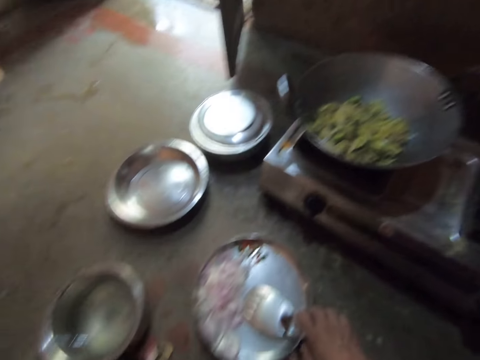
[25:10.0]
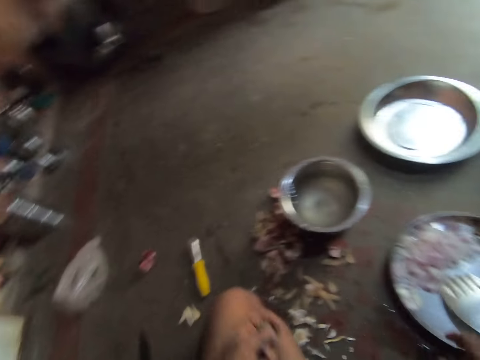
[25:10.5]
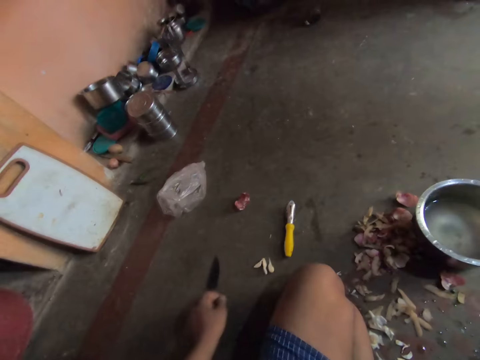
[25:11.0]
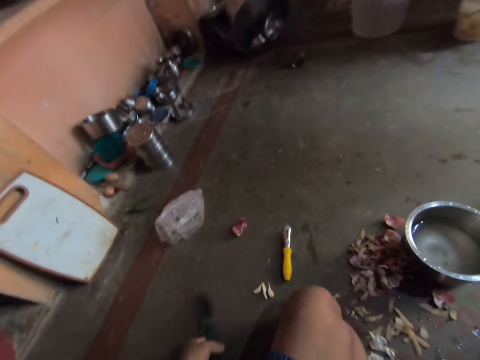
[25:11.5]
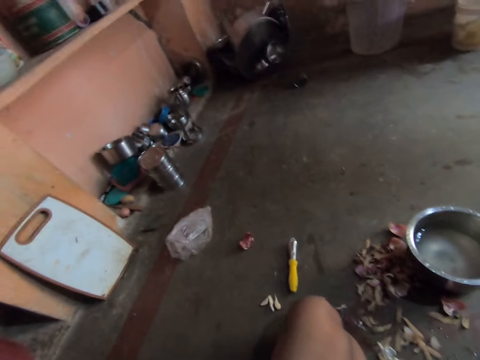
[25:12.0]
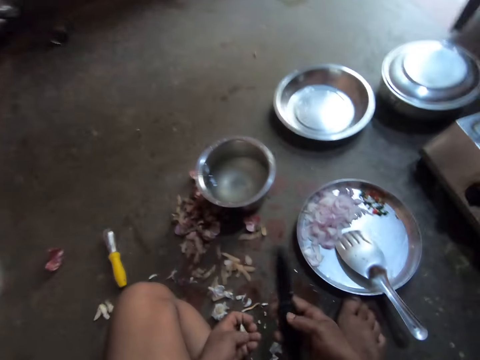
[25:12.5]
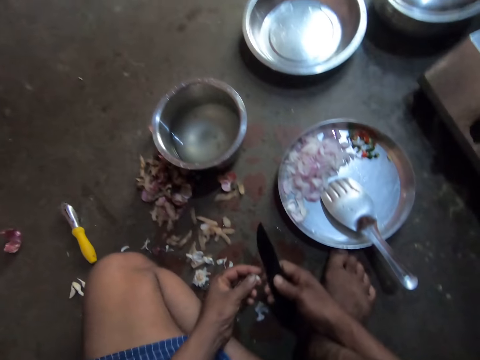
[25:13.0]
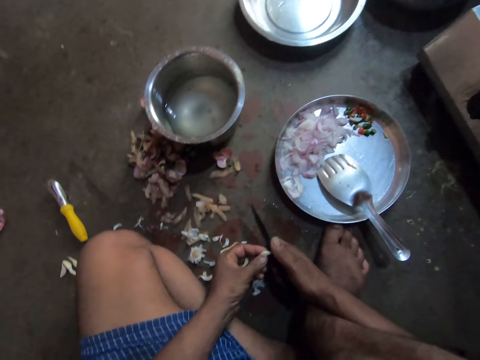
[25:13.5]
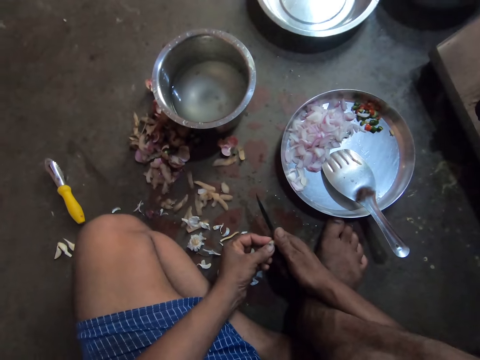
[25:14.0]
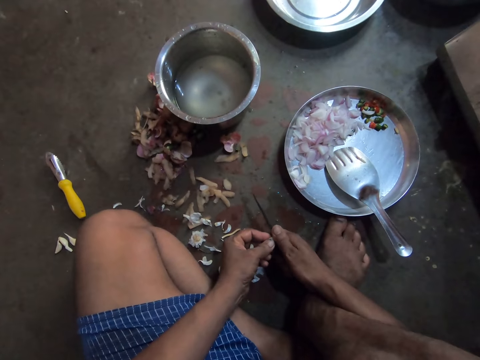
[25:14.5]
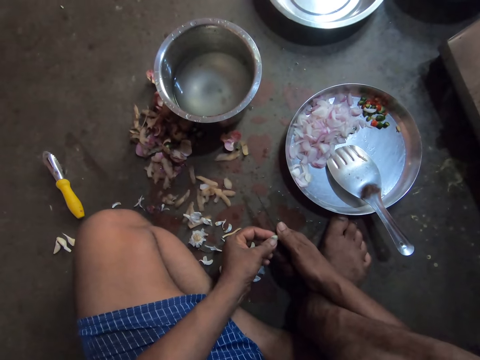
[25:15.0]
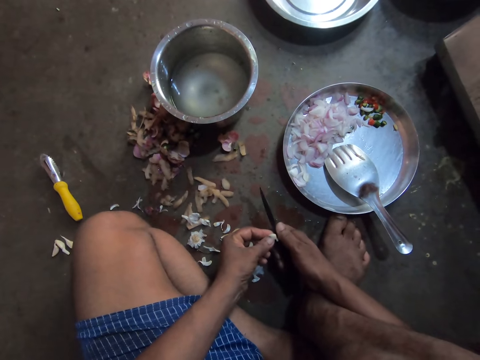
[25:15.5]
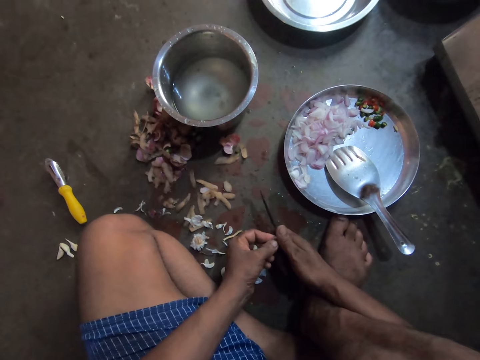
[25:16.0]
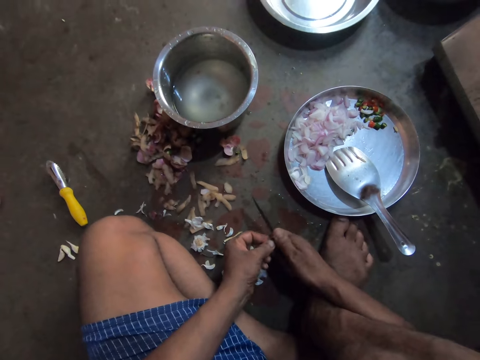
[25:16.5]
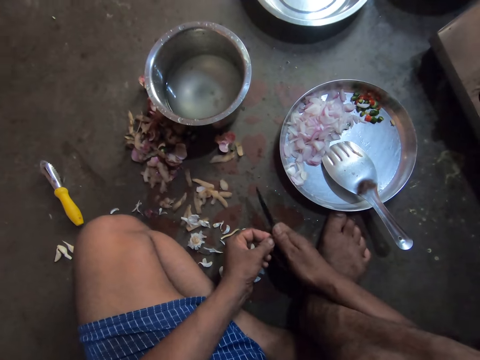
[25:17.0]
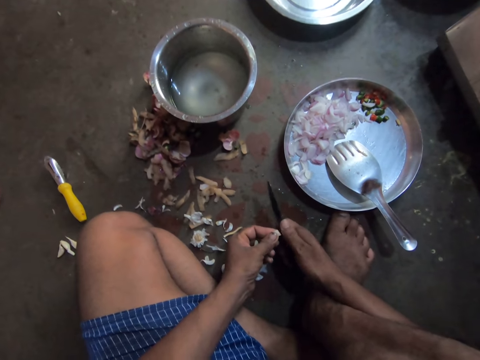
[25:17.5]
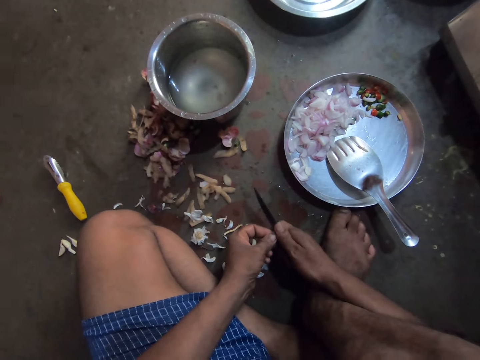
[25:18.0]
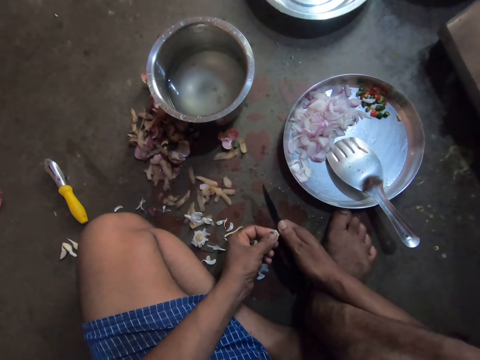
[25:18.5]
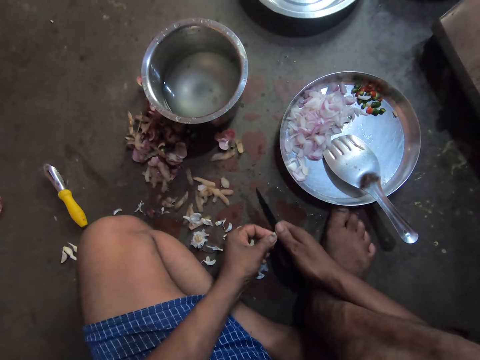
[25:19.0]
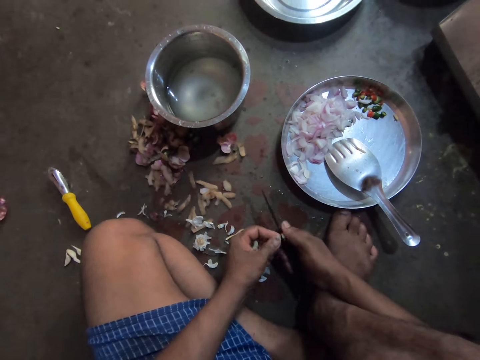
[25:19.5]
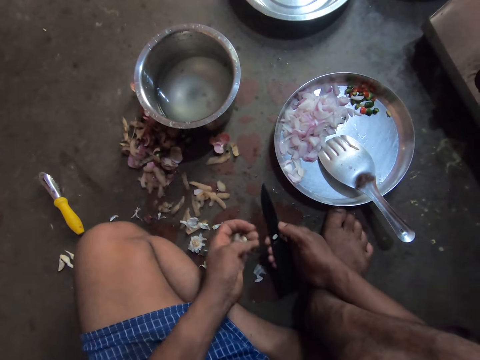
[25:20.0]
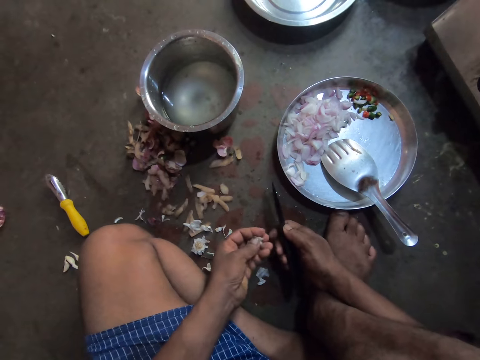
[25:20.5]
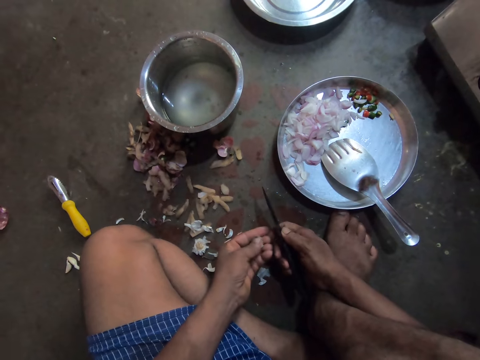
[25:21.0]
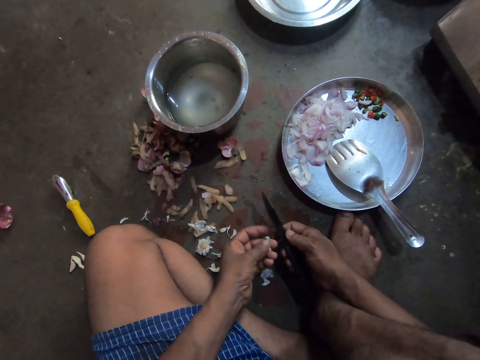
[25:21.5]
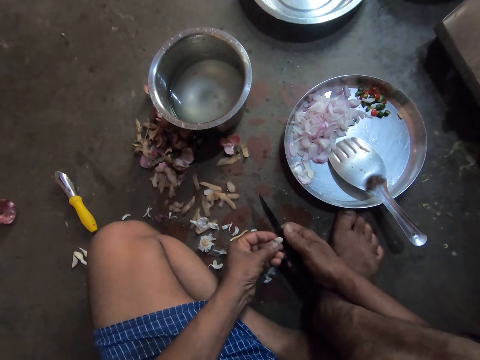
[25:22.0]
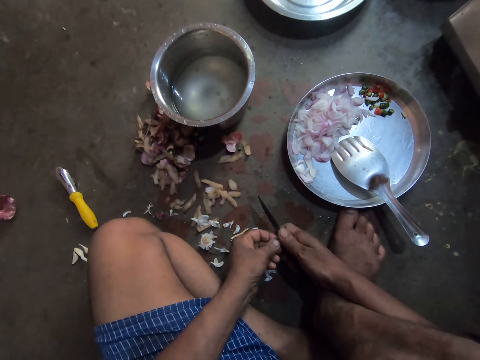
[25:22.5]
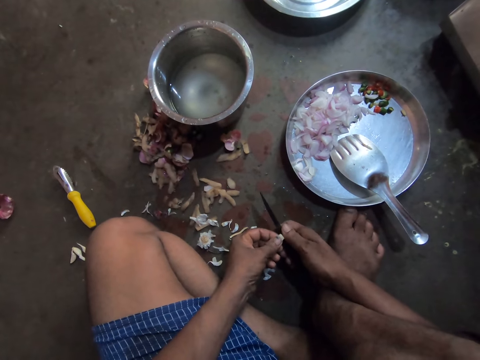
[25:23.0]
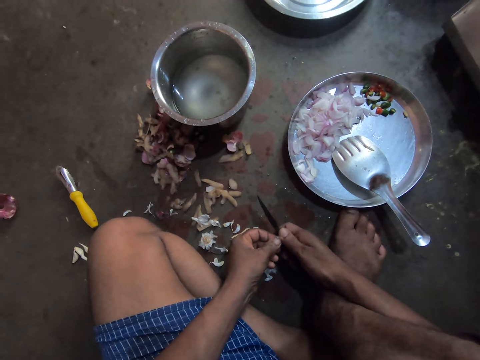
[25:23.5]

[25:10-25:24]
The camera wearer picks up the knife. He chops the garlic with the knife. He places the garlic piece in his right hand. He chops the garlic with the knife.

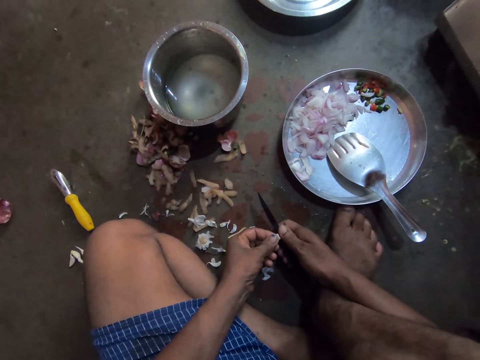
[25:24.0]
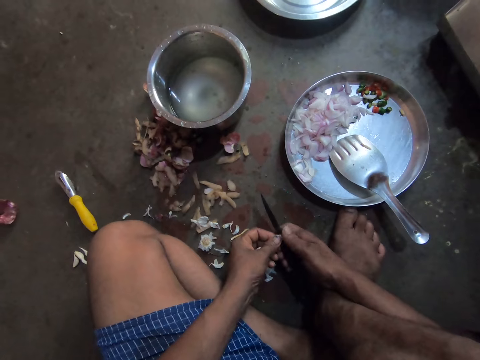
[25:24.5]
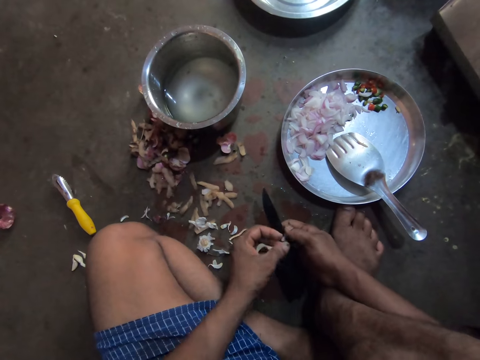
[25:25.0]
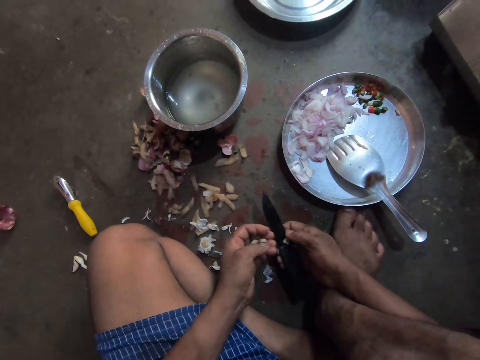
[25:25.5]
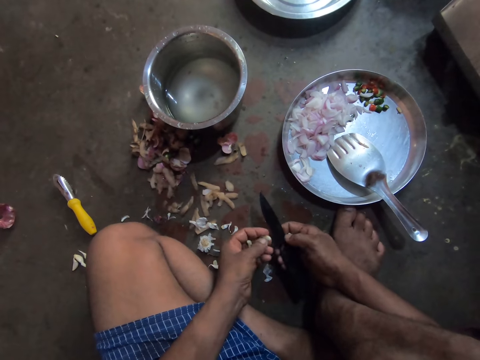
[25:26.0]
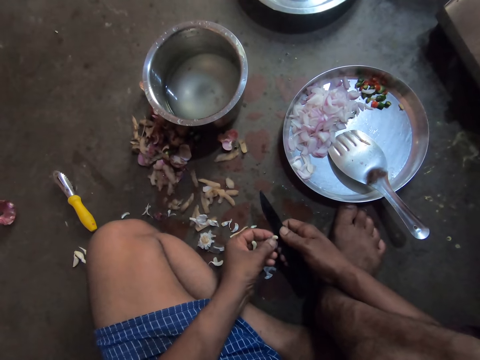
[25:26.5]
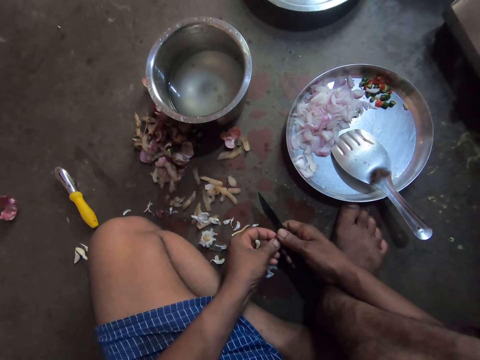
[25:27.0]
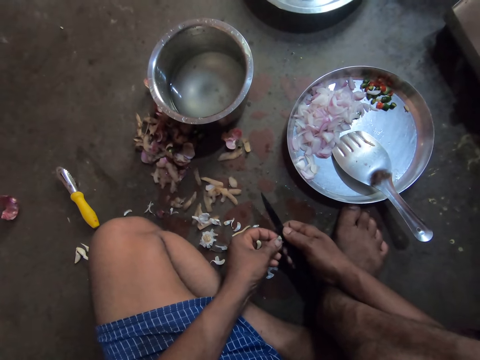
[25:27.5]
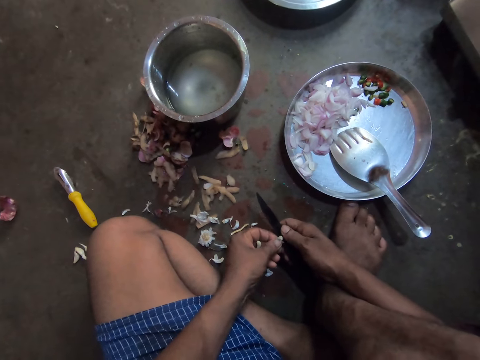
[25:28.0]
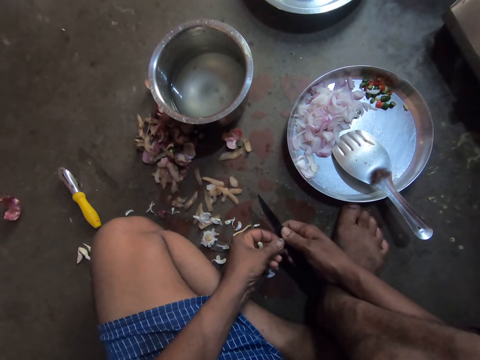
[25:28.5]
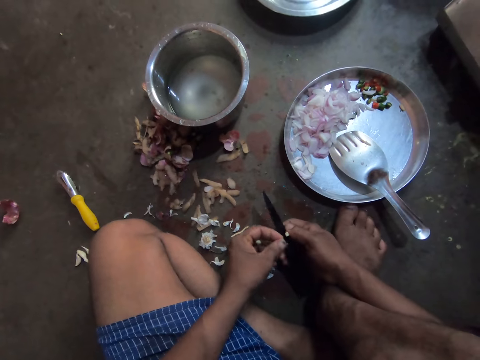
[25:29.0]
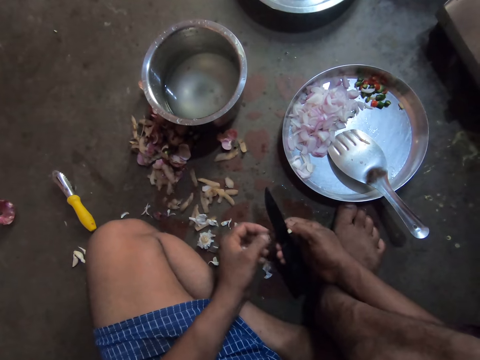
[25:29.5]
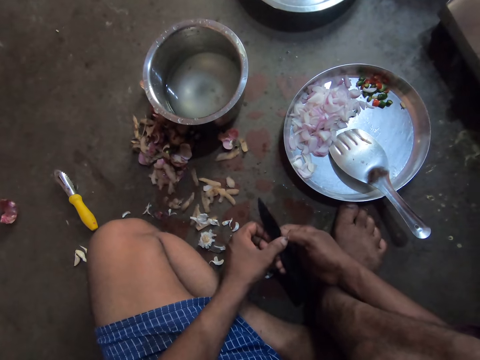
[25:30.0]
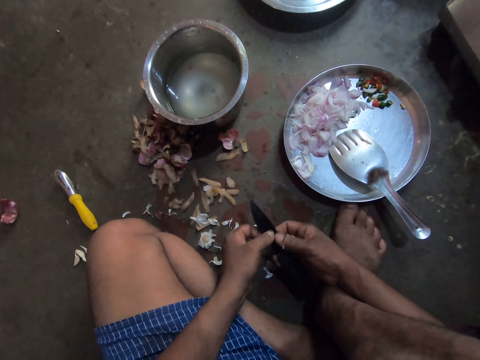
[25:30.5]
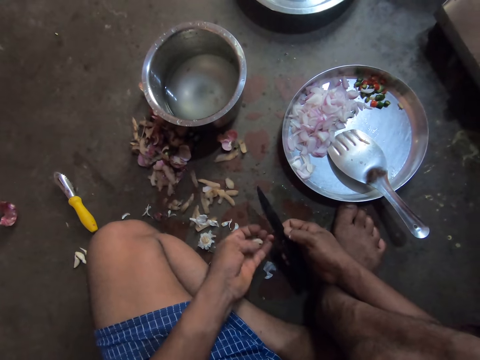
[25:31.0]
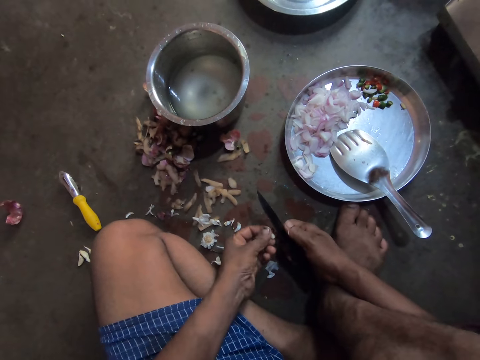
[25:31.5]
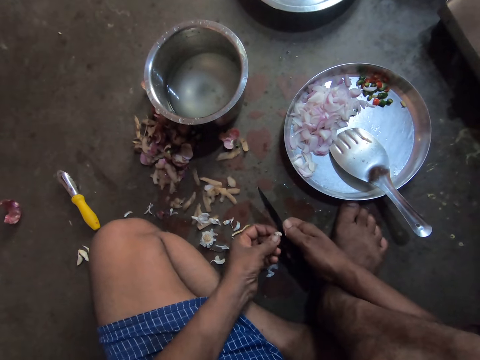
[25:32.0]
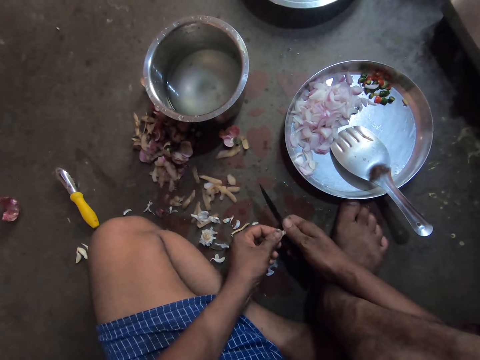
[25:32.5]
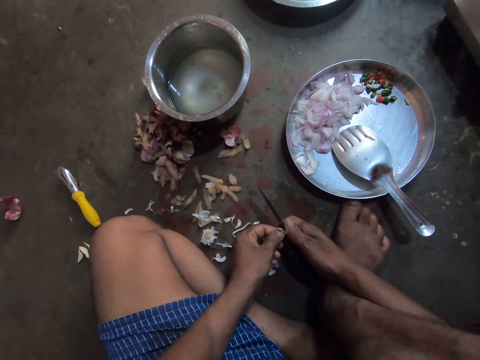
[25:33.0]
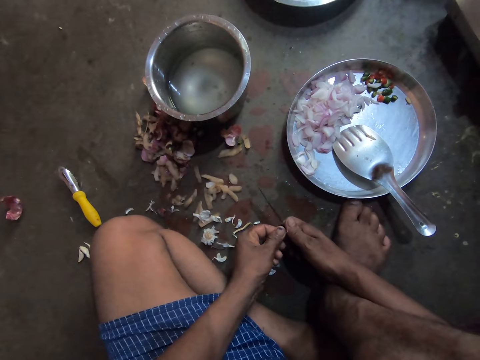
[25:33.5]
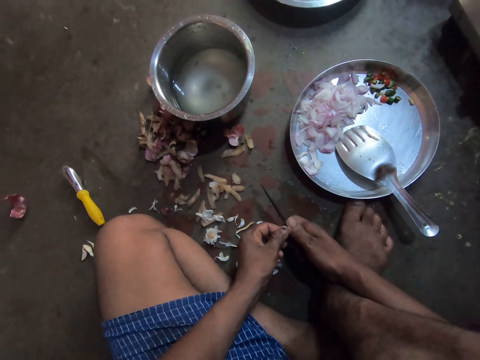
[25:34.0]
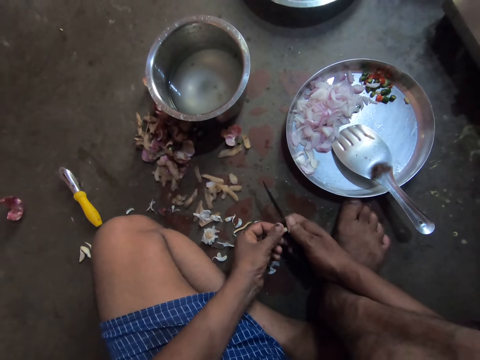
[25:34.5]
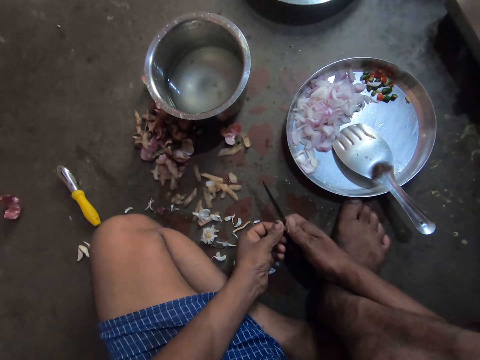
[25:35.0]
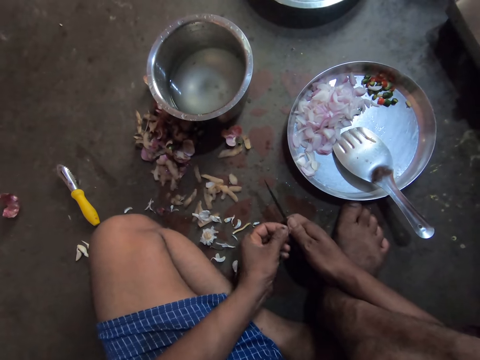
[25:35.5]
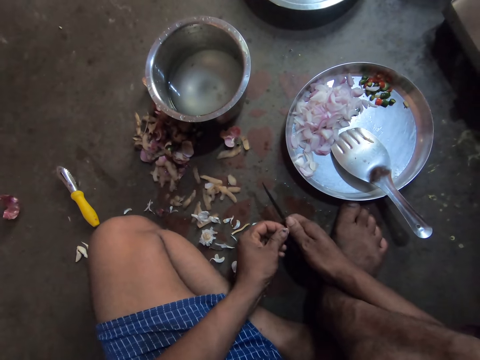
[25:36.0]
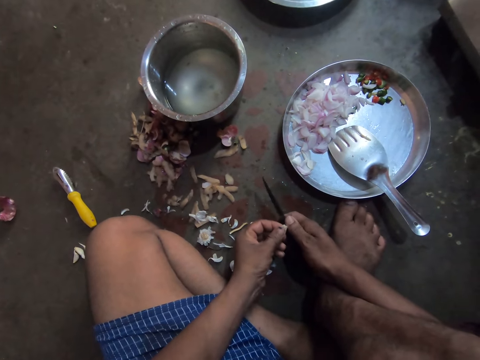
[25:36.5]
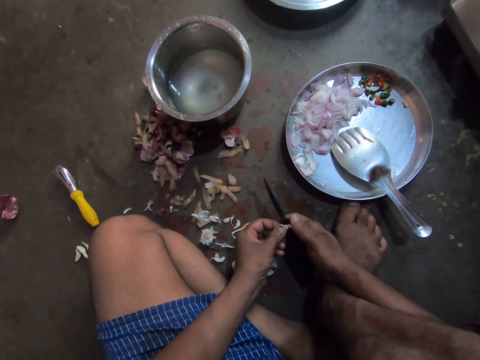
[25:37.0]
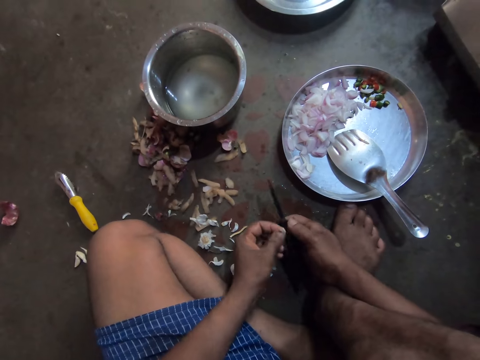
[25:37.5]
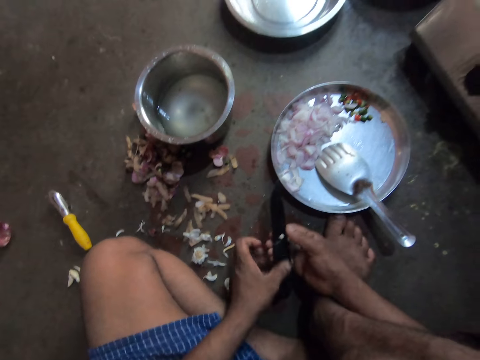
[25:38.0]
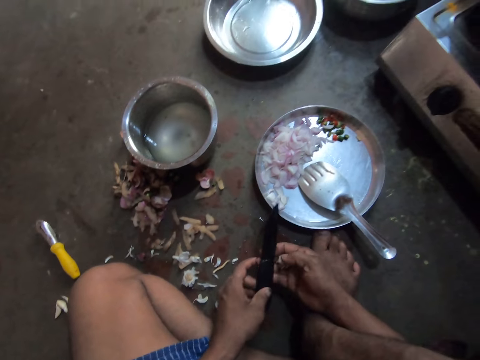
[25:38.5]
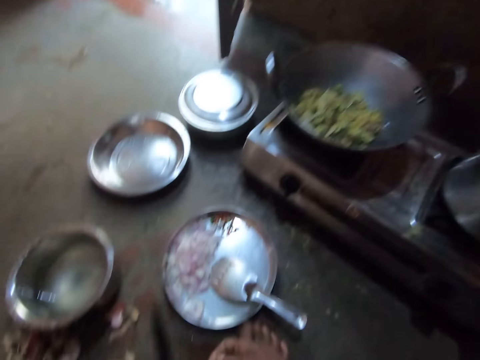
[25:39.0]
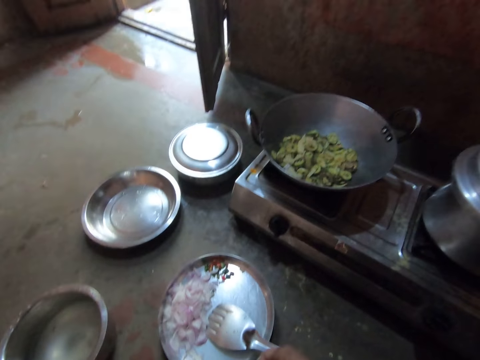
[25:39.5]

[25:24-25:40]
The camera wearer places the garlic piece in his right hand. He chops the garlic with the knife. He places the garlic piece in his right hand. He chops the garlic with the knife. He places the garlic piece in his right hand. He places the knife in his left hand.
